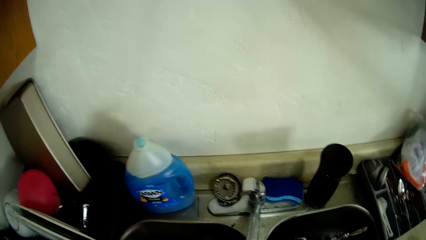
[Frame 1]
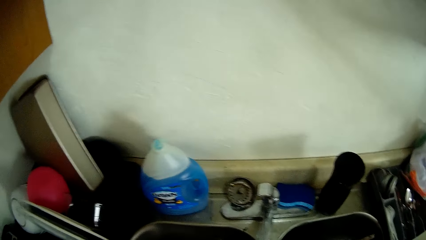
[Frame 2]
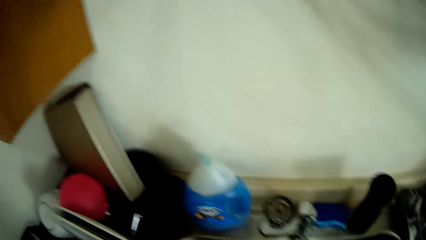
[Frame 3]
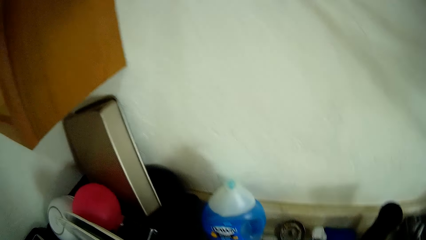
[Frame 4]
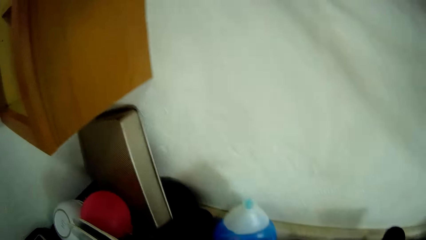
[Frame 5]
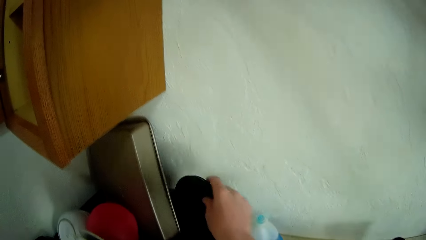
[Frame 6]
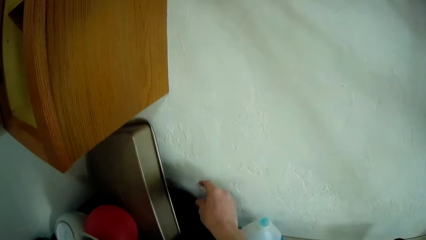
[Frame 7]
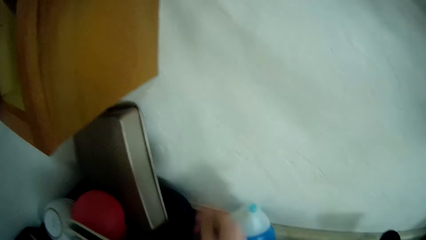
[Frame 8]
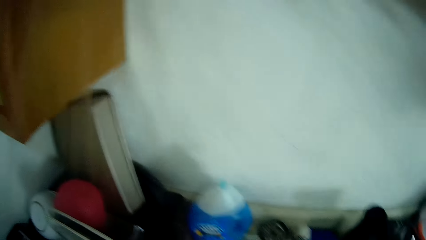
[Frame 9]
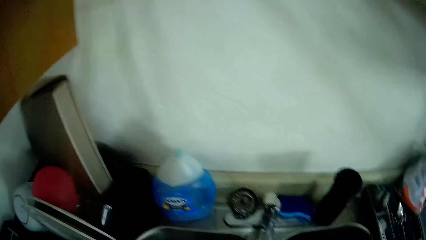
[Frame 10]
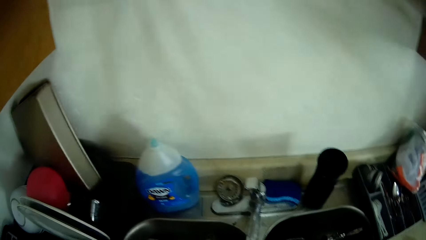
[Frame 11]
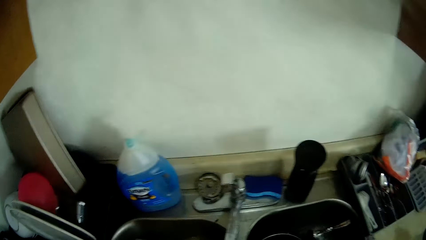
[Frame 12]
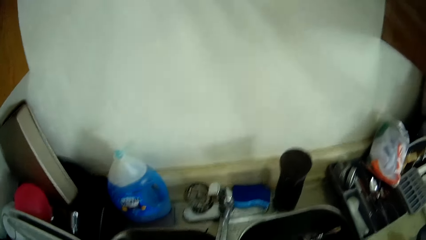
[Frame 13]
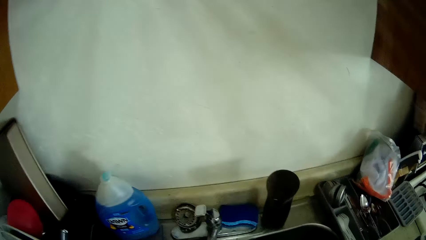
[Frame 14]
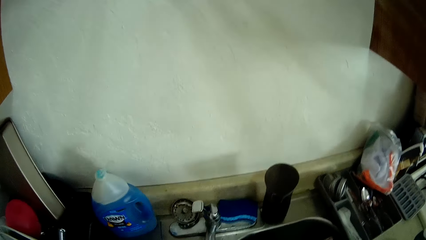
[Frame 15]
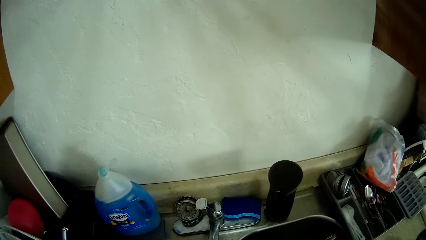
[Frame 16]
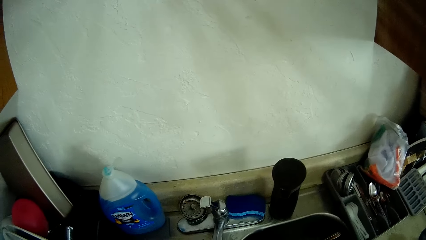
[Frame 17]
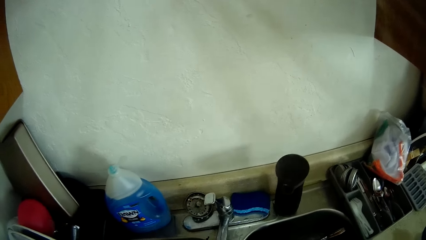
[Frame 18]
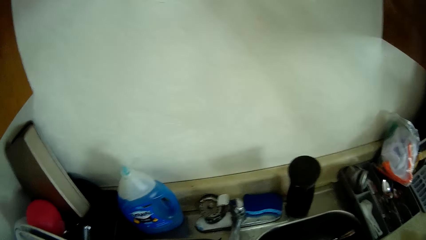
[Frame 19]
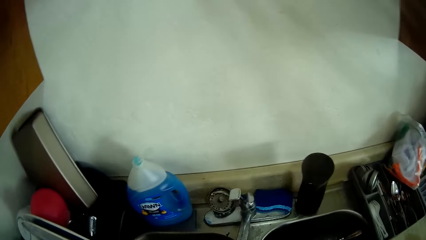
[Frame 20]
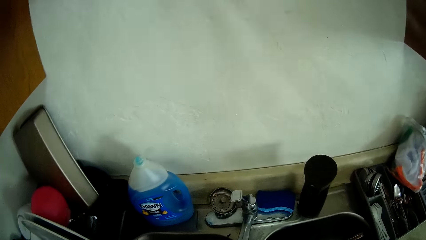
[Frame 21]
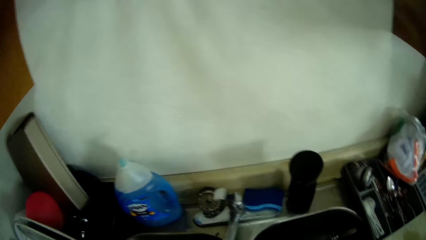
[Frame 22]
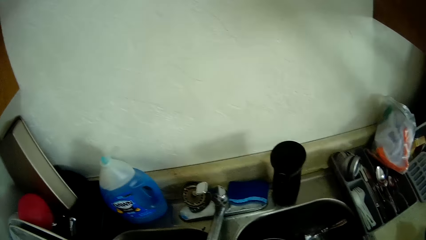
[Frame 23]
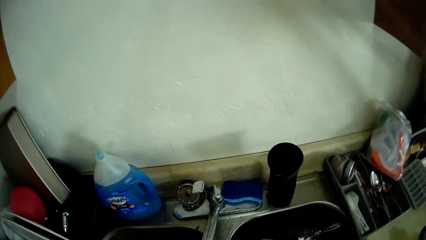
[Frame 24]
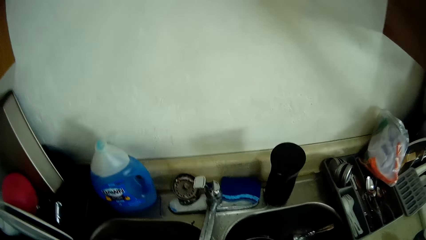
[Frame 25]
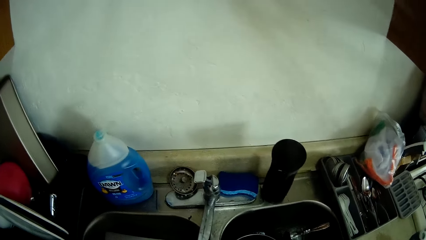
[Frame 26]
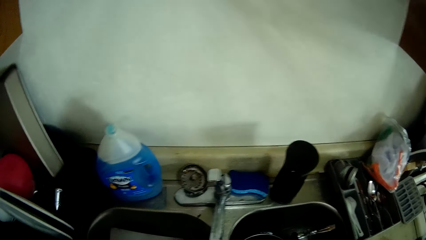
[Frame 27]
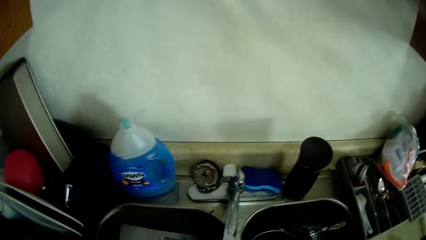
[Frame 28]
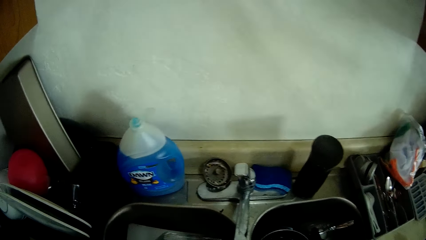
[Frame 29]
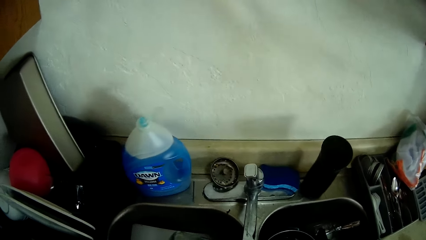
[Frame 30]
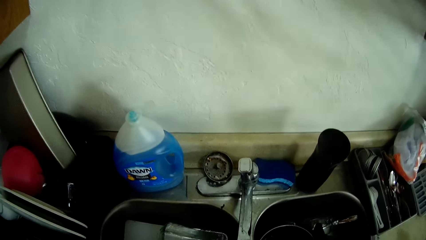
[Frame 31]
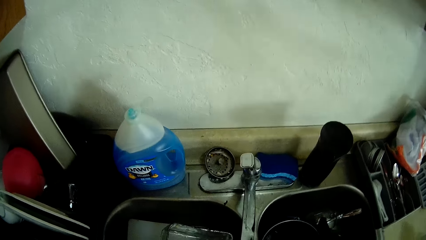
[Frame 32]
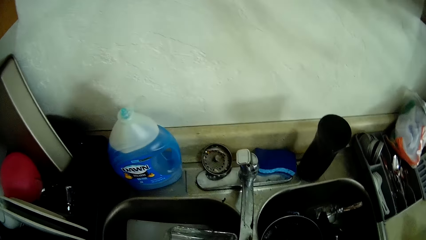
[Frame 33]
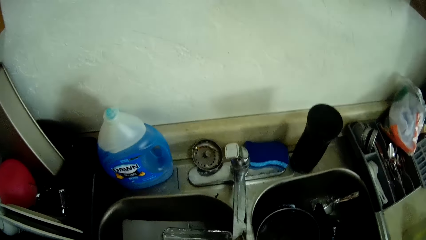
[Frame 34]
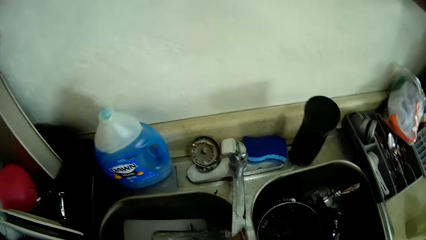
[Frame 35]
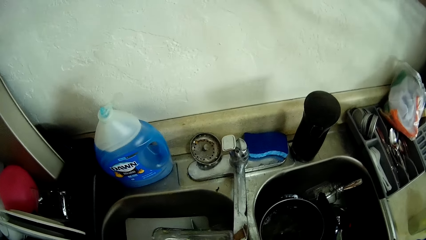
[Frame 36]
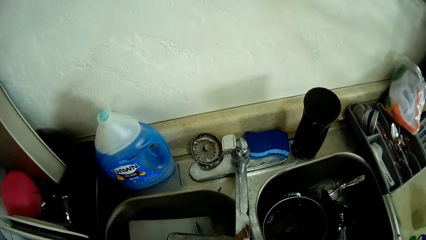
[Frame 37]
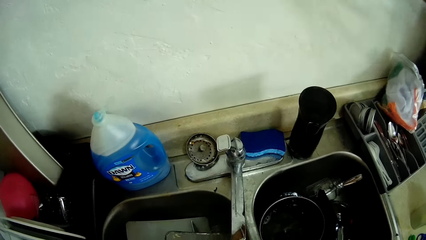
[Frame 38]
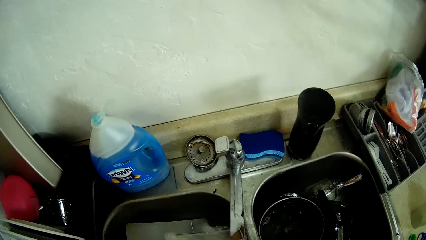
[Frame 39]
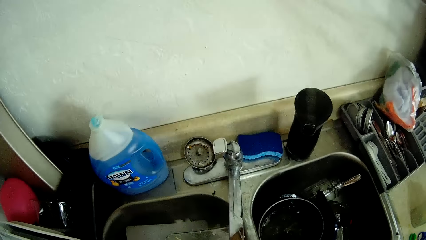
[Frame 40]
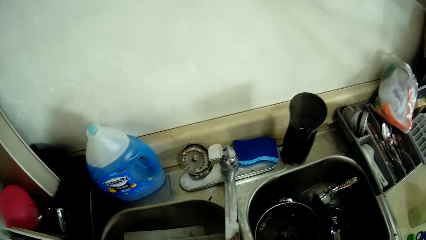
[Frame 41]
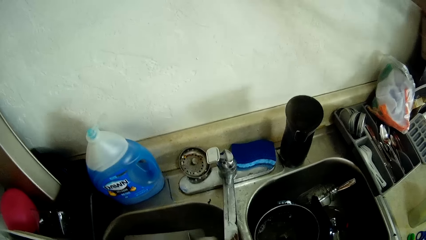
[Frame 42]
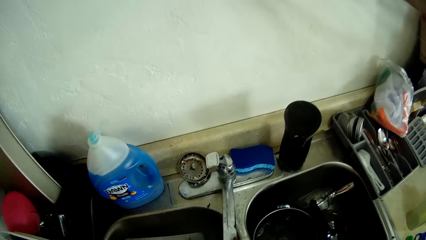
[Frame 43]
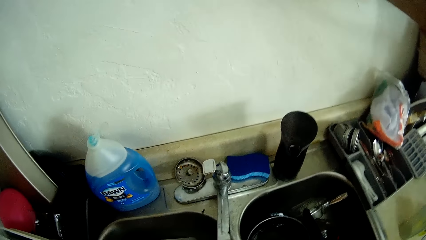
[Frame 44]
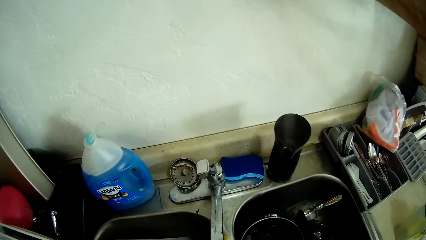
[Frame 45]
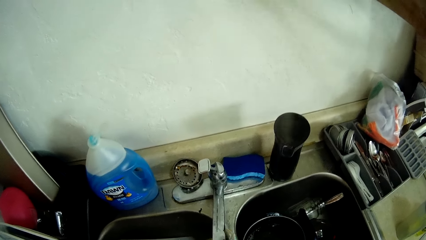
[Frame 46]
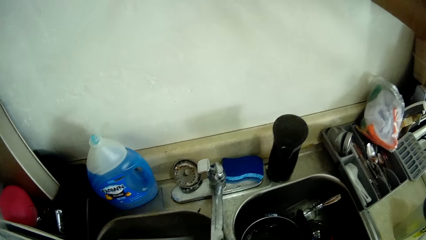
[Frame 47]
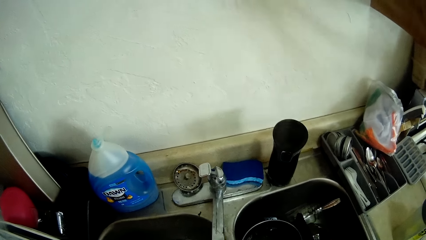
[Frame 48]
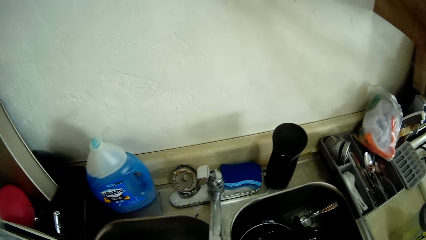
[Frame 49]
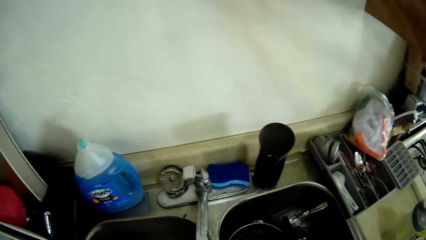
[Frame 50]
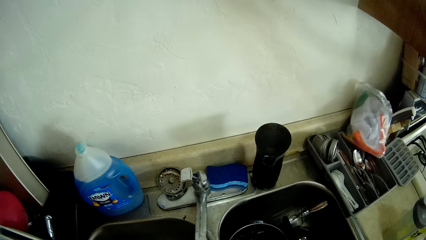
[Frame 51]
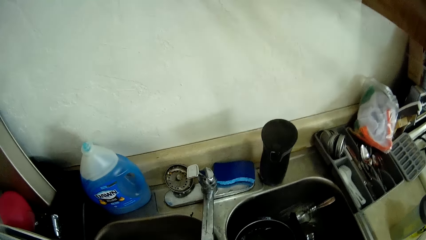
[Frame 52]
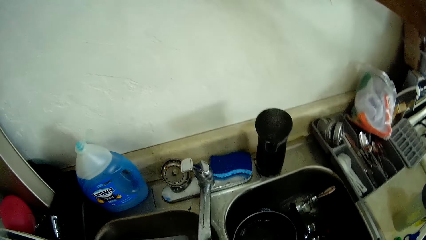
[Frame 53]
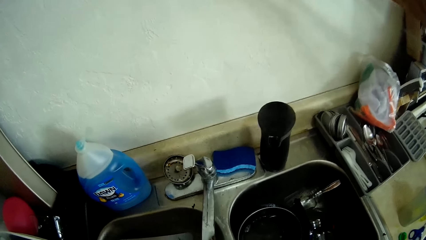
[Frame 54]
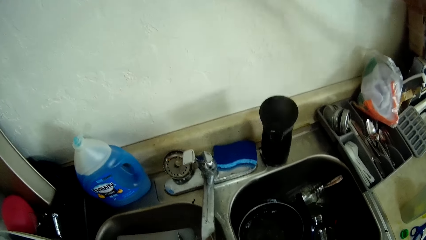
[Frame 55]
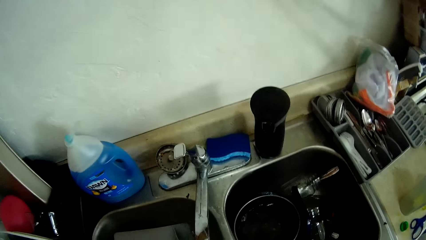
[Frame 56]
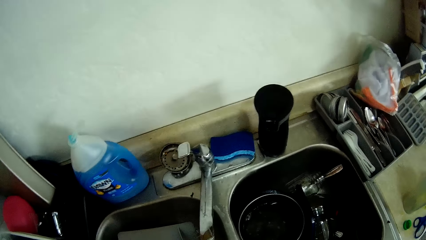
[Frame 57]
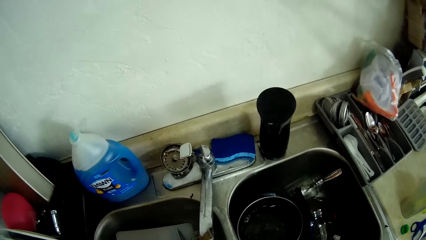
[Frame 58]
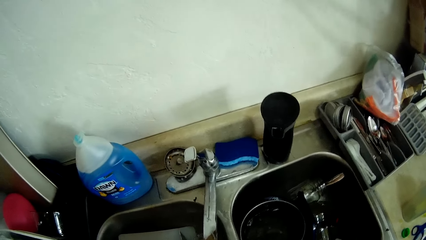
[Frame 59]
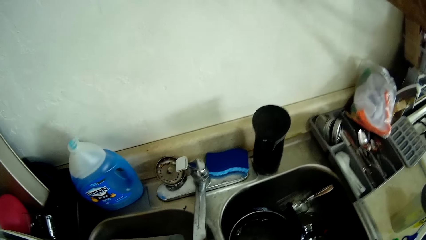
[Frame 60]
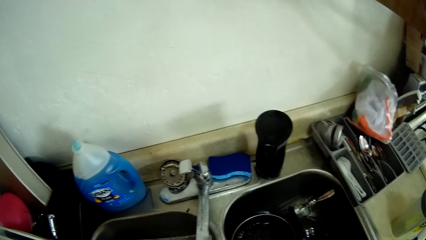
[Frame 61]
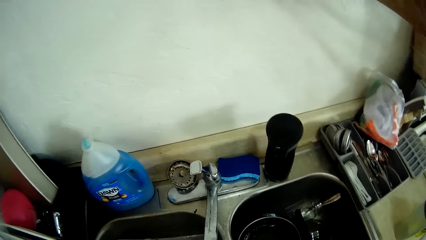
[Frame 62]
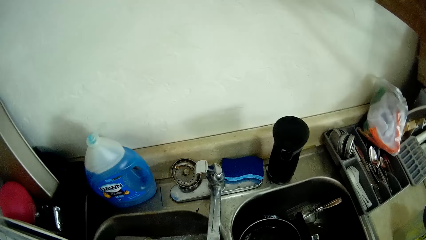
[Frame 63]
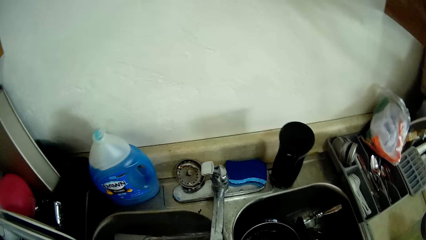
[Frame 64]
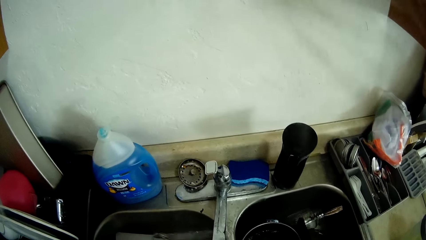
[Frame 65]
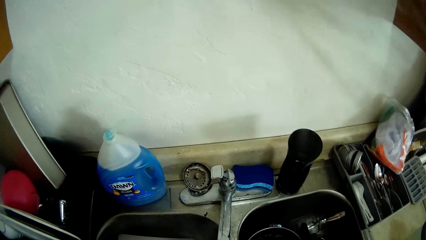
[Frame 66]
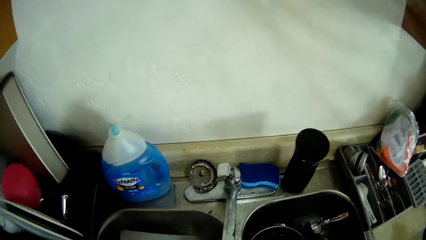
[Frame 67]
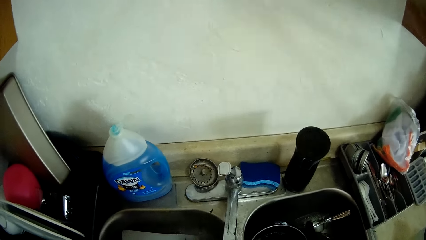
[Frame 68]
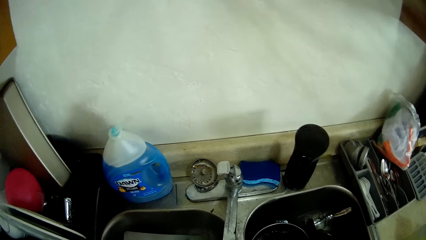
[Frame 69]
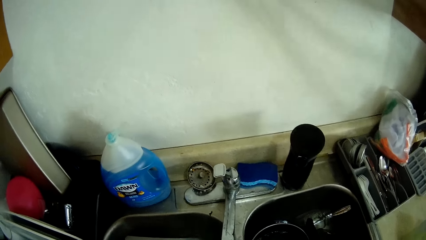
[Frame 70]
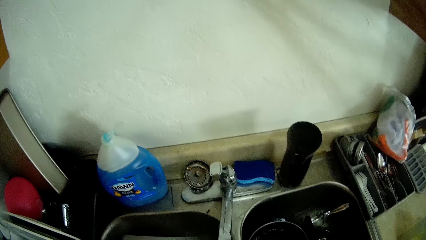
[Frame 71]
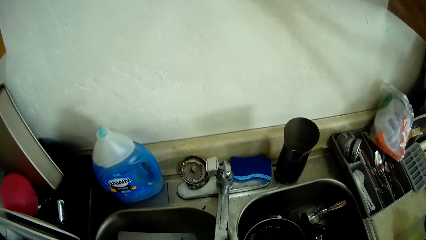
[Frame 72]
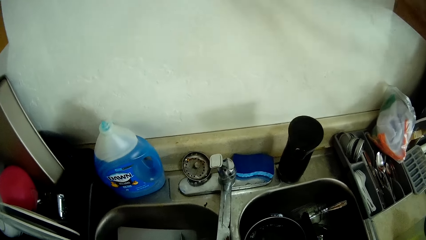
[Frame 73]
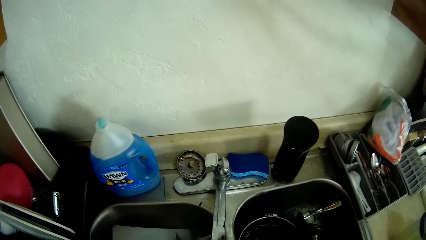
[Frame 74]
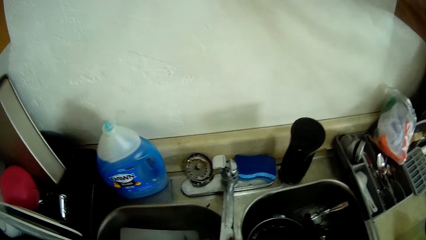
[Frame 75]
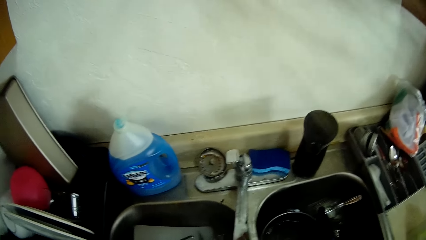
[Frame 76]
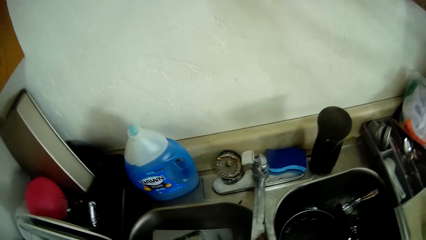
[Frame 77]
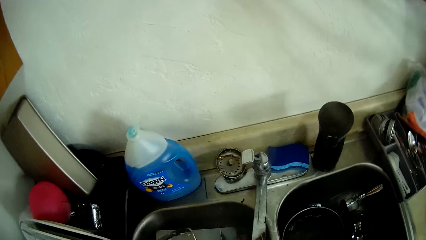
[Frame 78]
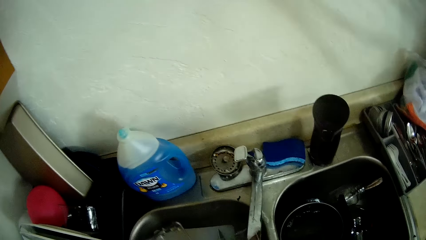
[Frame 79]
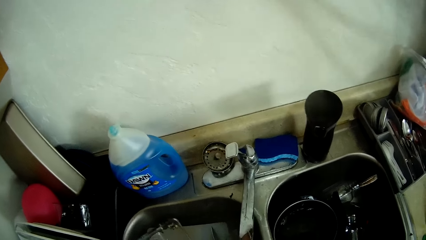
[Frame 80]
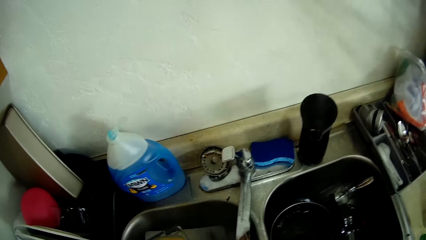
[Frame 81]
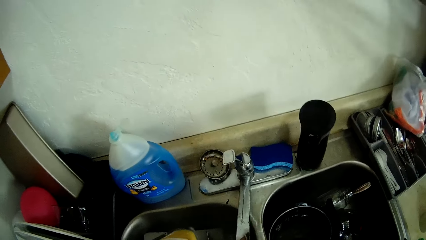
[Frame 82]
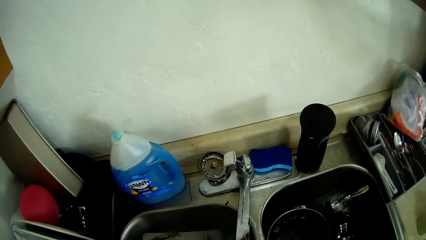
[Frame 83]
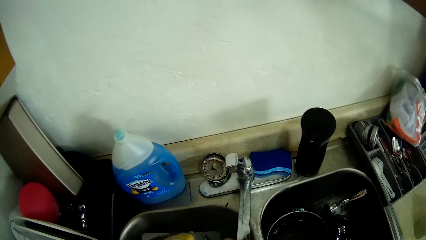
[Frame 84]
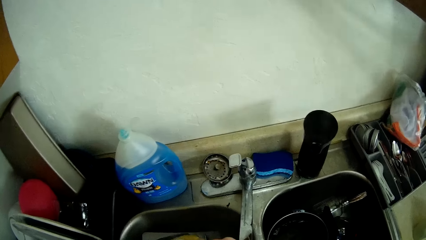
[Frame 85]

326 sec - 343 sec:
The camera wearer rinses a plate with running water from a tap. She puts down the plate in a utensils rack with her right hand. She looks around a kitchen. She cleans a platter in a sink with a scrubber. She rinses the platter with running water from the tap.
